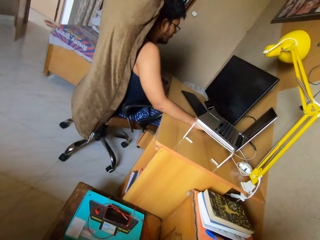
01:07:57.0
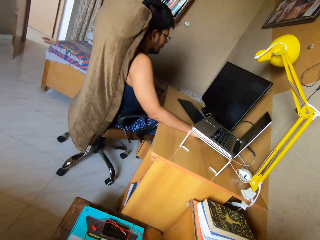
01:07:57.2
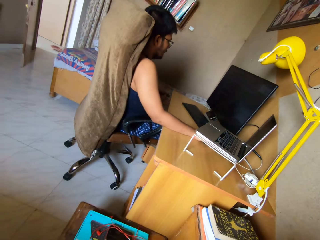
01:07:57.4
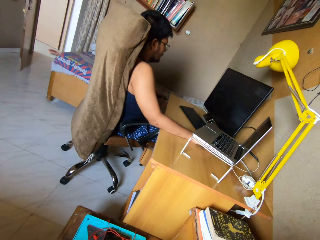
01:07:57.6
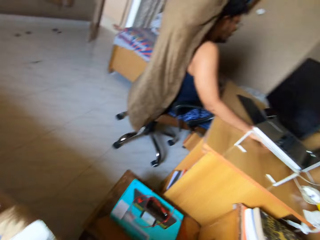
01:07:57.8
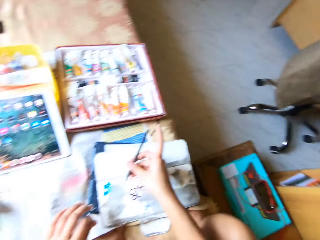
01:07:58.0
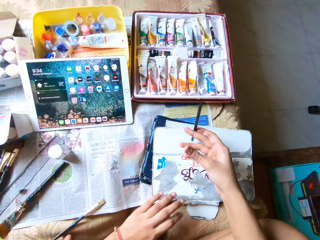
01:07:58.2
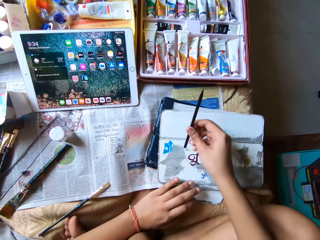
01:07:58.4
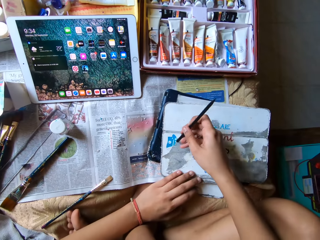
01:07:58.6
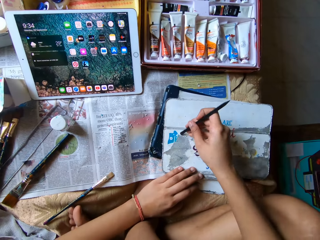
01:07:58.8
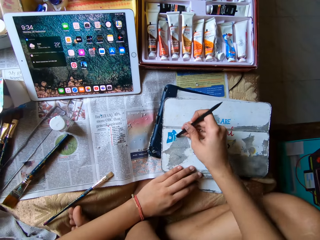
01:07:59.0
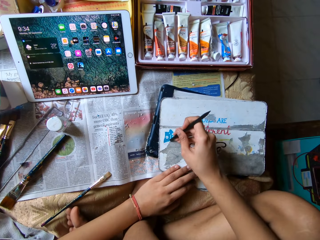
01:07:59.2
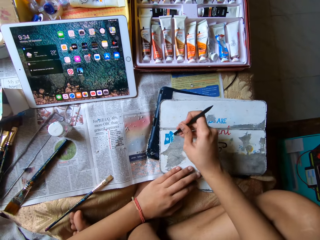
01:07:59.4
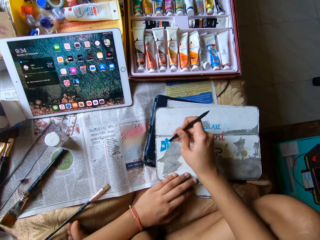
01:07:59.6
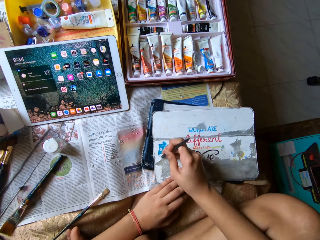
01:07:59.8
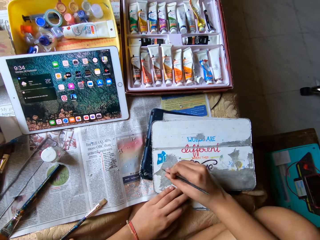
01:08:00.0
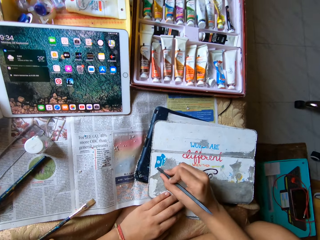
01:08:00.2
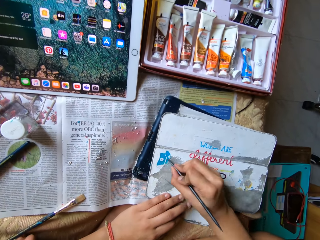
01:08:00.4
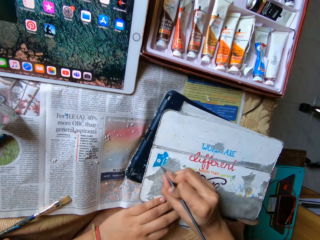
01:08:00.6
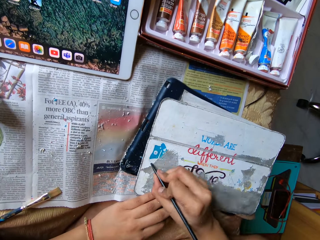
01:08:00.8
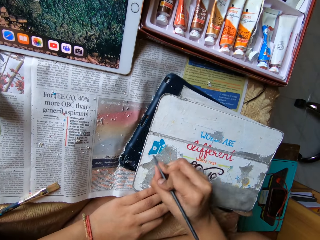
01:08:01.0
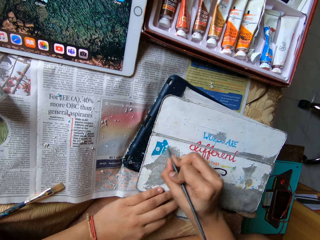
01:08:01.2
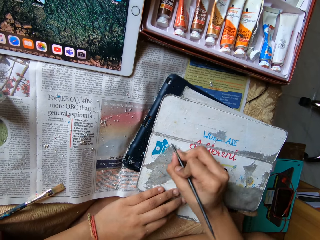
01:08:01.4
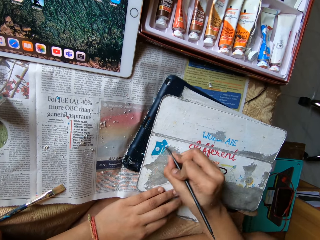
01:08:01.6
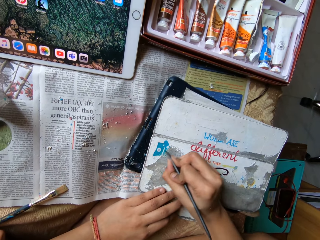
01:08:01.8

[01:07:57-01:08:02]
The camera wearer interacts with a person. The person uses a computer. The camera wearer operates the computer with his right hand. He rubs a sticker with a pen.

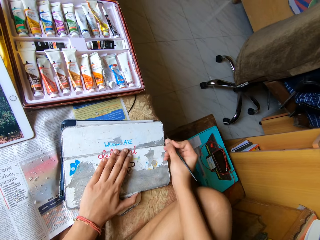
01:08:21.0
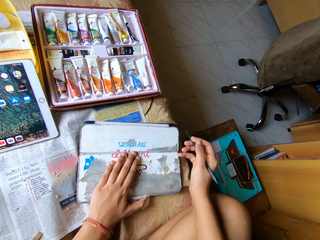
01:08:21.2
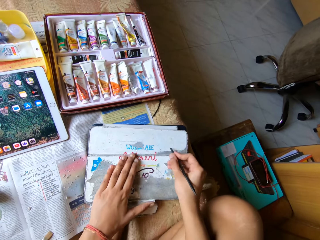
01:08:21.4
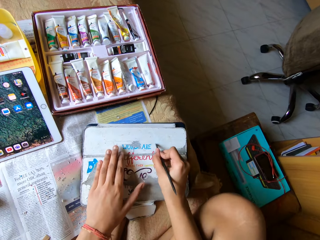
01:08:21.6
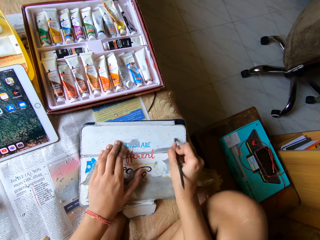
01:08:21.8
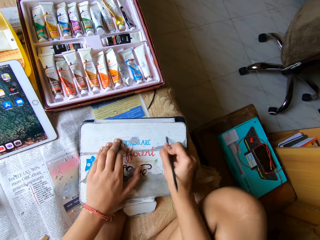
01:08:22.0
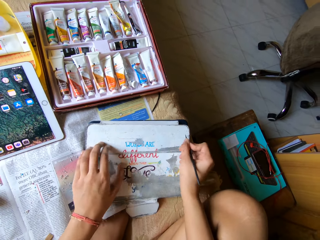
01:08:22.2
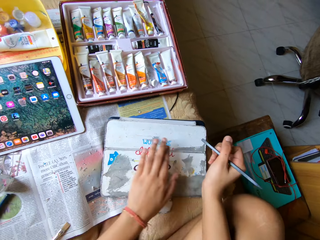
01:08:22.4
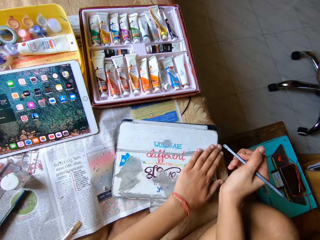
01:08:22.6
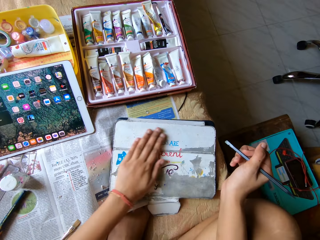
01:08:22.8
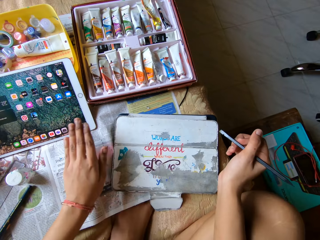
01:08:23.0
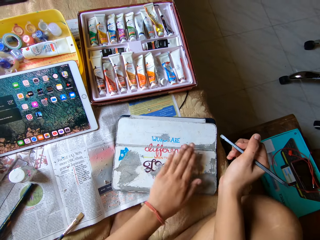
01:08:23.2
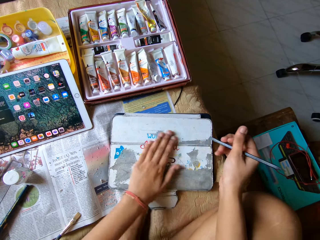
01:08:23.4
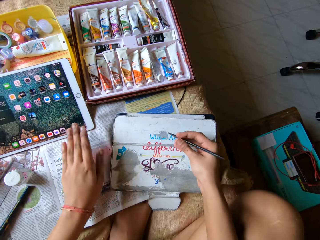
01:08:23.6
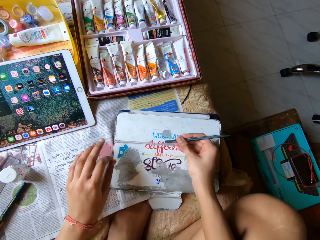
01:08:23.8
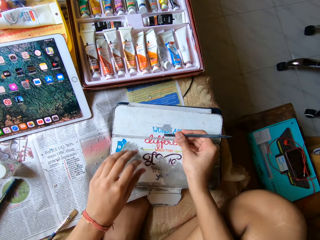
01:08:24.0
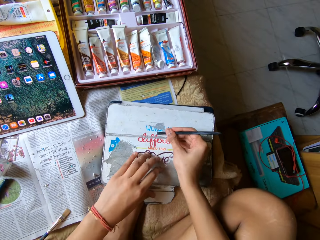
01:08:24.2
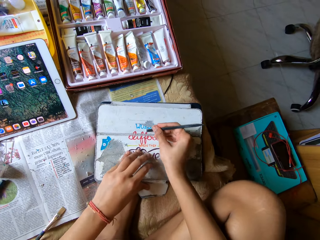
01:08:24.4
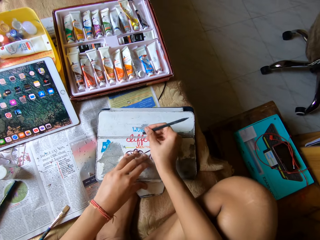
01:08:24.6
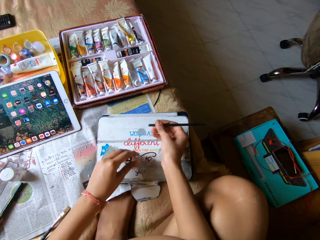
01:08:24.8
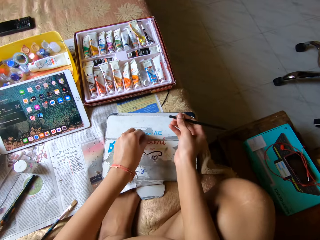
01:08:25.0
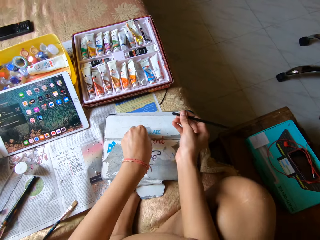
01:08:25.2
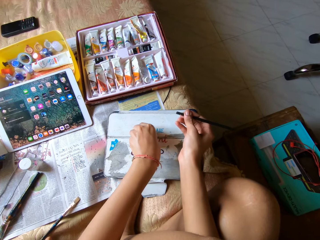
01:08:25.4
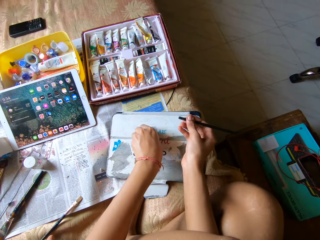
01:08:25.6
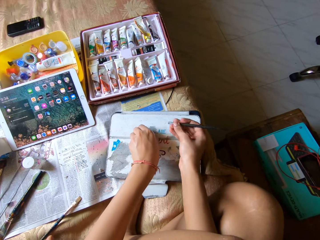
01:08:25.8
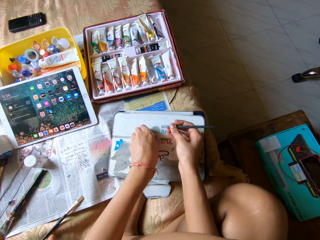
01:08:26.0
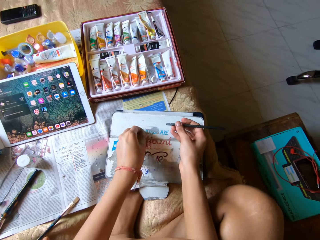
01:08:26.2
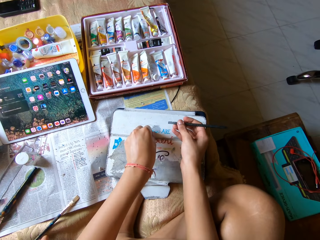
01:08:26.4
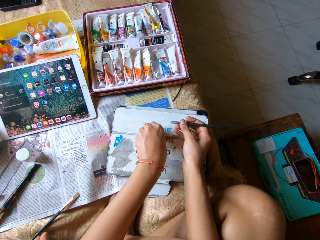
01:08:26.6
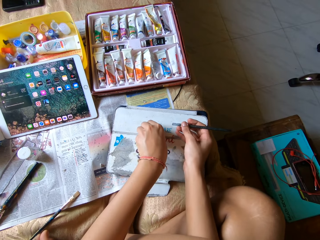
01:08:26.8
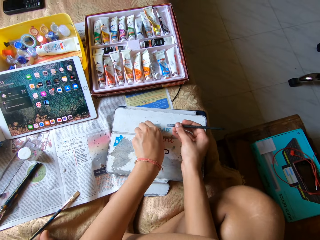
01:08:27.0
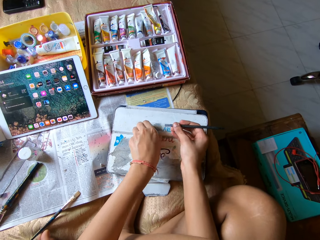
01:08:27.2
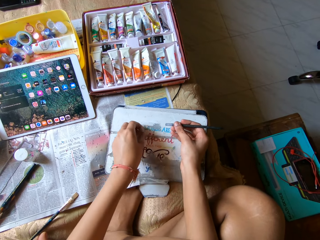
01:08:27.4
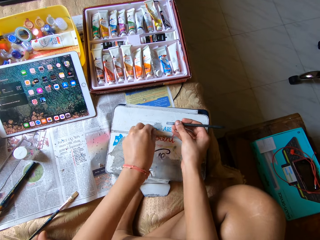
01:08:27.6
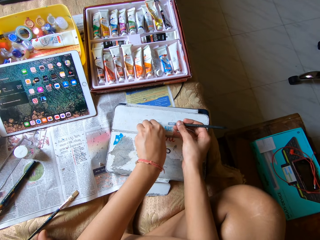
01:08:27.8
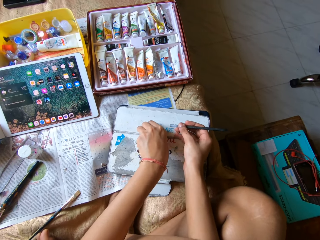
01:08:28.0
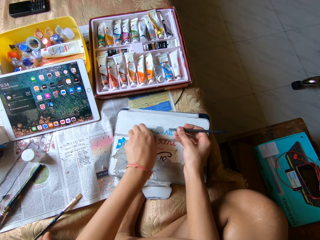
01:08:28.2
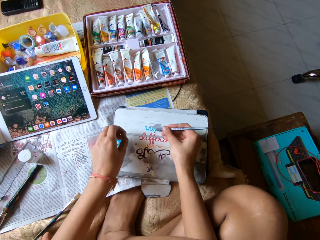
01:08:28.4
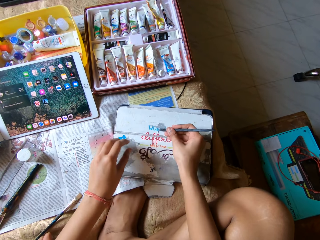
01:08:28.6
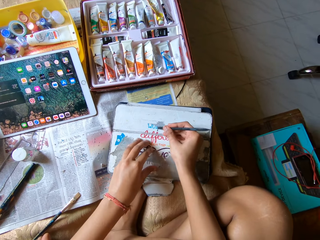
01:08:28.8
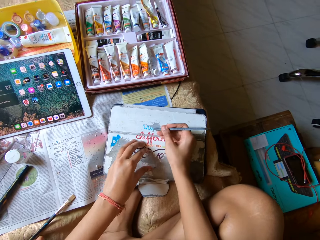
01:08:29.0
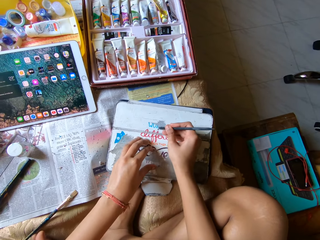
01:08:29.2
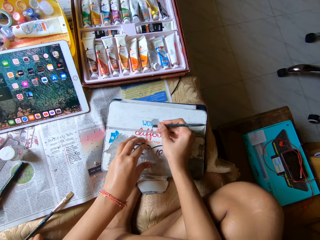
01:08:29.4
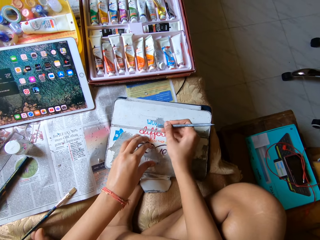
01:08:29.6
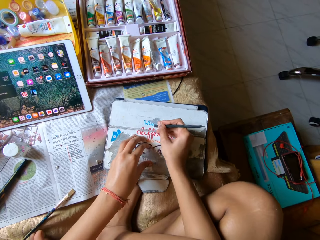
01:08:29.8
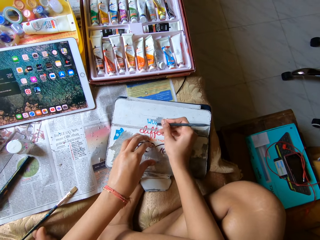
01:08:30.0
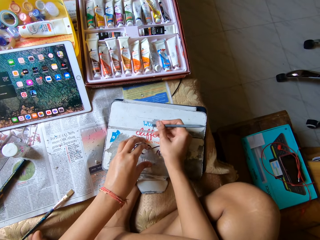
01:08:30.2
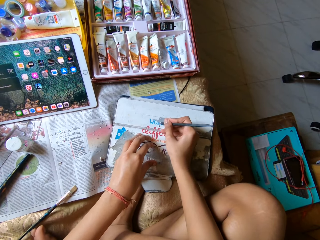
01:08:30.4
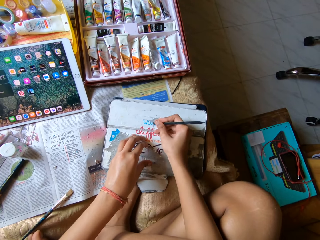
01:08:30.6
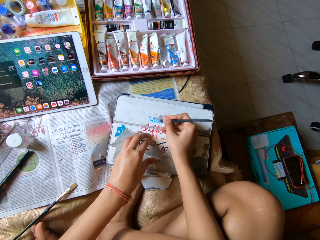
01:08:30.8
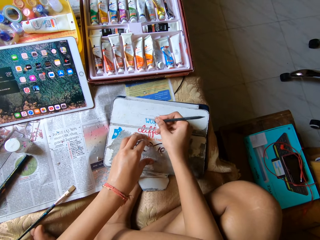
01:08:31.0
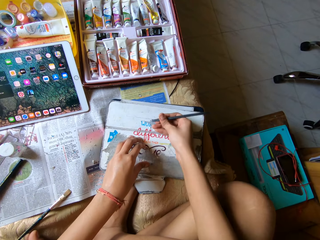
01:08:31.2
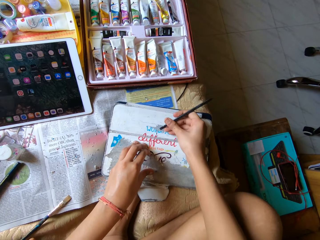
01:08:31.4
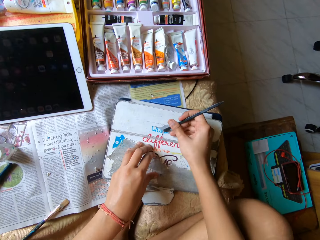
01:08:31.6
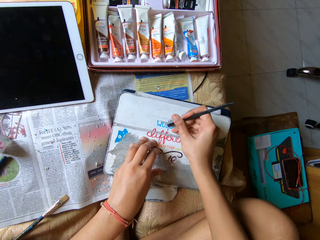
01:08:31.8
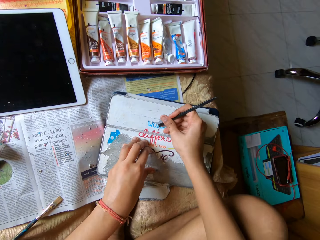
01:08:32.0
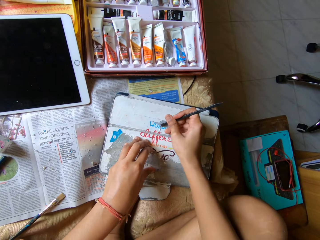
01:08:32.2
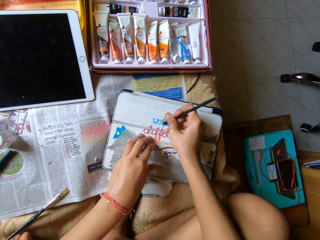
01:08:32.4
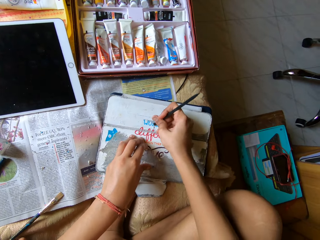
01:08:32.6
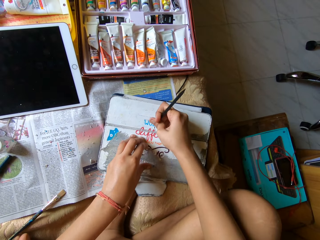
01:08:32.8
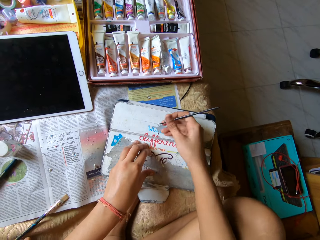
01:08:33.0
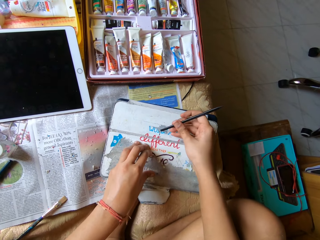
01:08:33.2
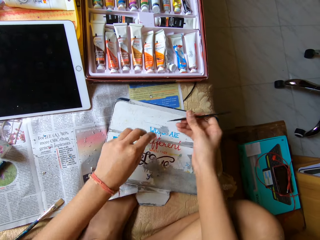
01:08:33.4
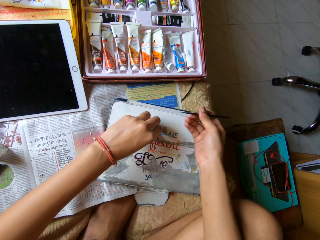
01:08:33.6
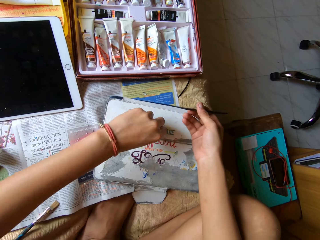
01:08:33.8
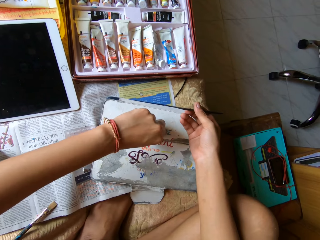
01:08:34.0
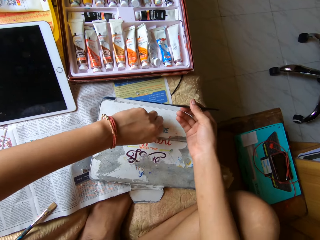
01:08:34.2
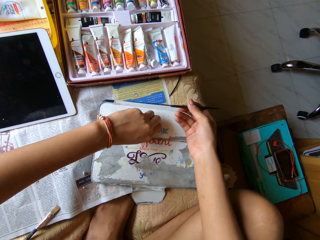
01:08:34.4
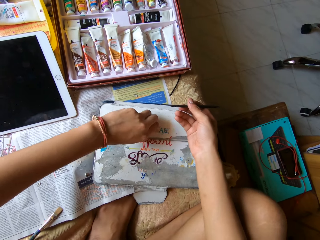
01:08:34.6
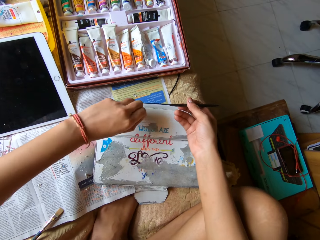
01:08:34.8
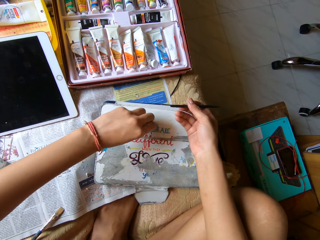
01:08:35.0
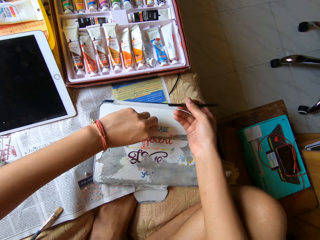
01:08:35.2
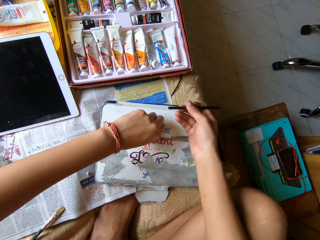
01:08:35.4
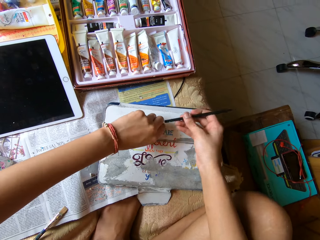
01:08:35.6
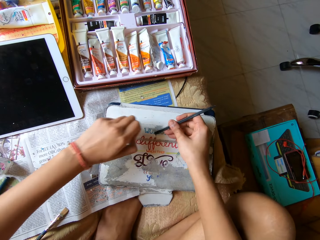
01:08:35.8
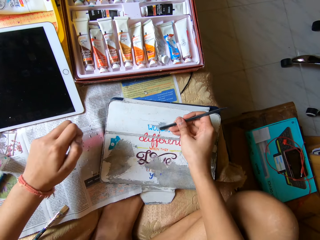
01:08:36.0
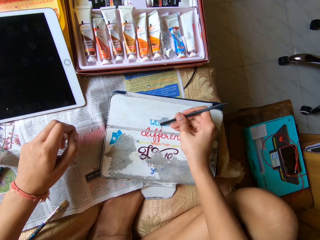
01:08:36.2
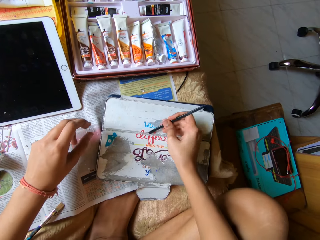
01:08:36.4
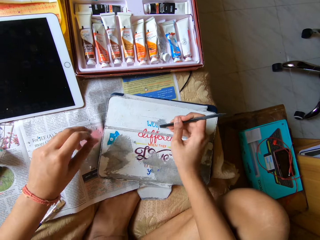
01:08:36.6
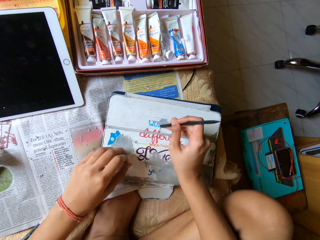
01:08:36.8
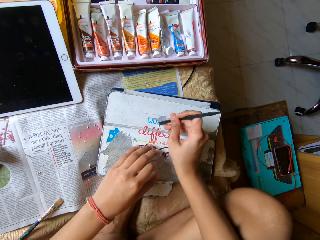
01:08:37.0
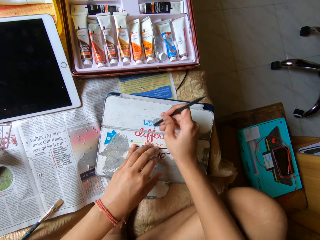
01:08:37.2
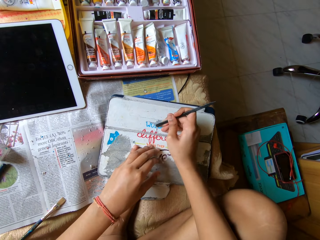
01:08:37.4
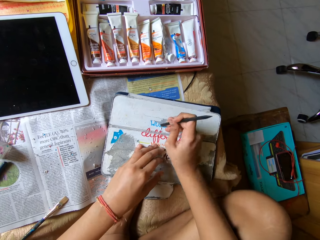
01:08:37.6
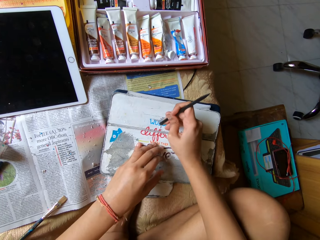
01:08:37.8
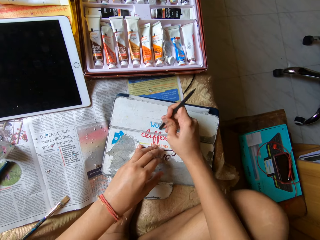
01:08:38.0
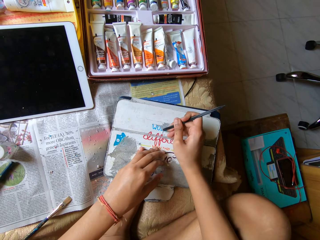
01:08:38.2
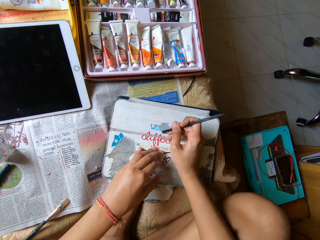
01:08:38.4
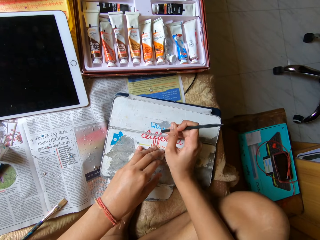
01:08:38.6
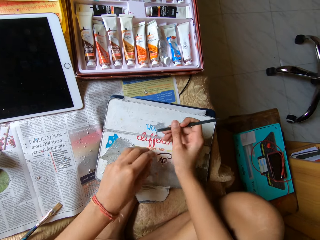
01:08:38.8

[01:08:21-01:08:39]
The camera wearer dusts the pouch on the bed with her left hand. She places her left hand on the pouch. She peels paint from the pouch with her left hand. She places her left hand on the pouch. She scrapes paint from the pouch with the pen scraper in her right hand. She peels paint from the pouch with her left hand. She scrapes paint from the pouch with the pen scraper in her right hand. She places her left hand on the pouch.
